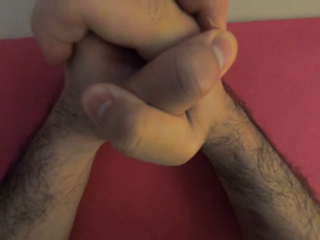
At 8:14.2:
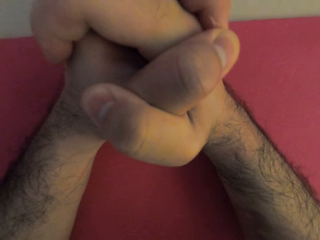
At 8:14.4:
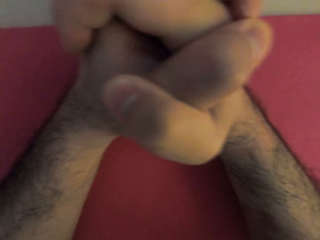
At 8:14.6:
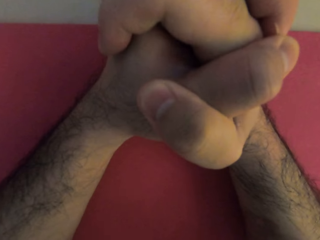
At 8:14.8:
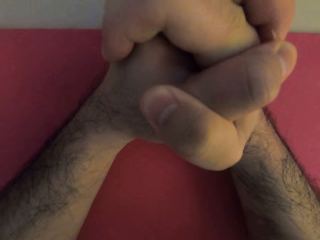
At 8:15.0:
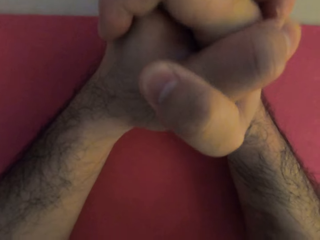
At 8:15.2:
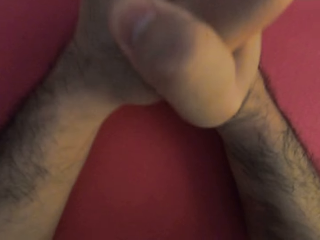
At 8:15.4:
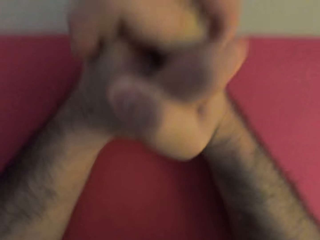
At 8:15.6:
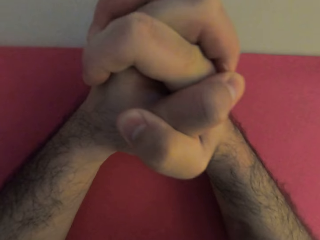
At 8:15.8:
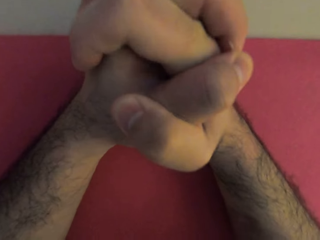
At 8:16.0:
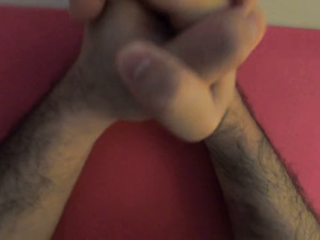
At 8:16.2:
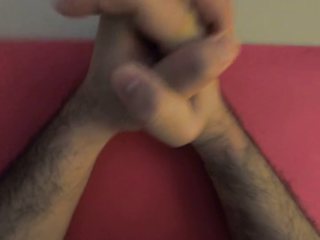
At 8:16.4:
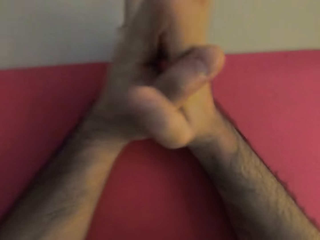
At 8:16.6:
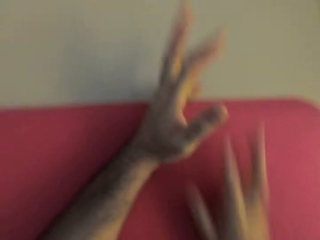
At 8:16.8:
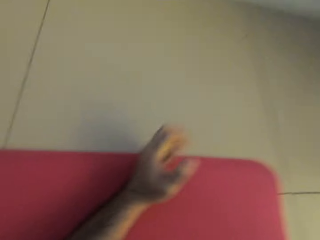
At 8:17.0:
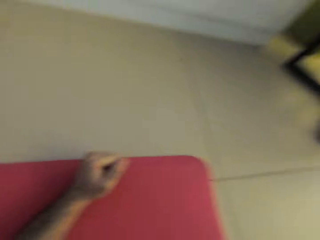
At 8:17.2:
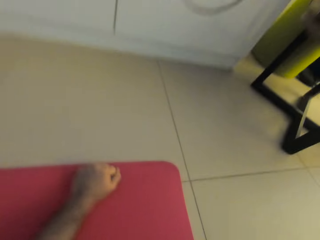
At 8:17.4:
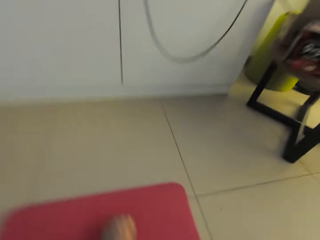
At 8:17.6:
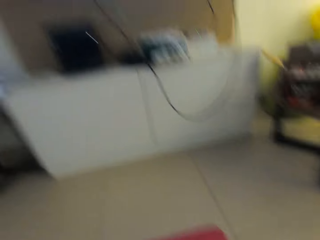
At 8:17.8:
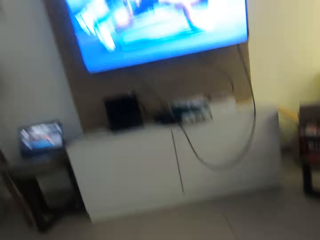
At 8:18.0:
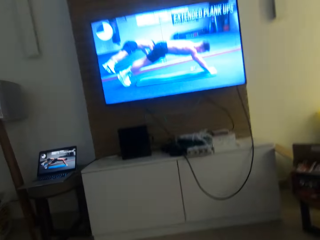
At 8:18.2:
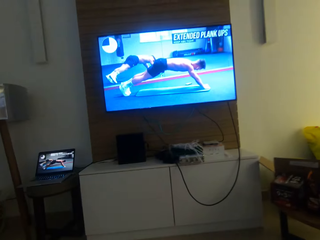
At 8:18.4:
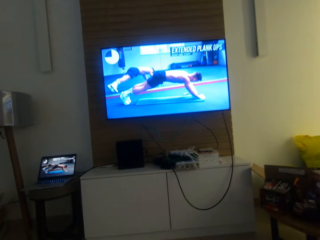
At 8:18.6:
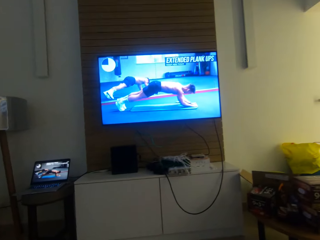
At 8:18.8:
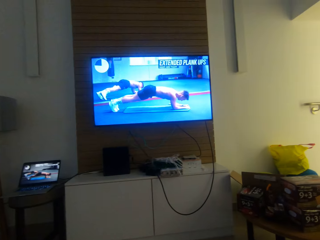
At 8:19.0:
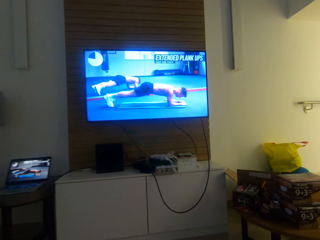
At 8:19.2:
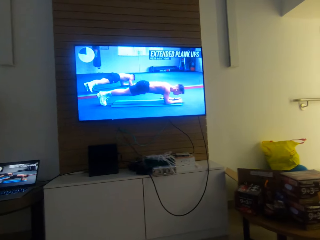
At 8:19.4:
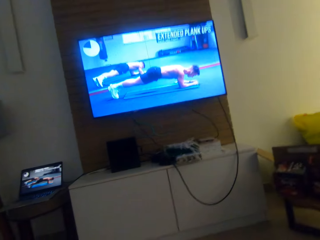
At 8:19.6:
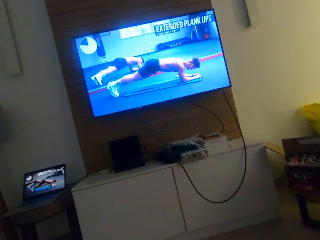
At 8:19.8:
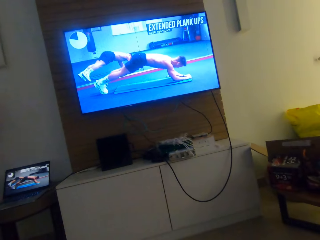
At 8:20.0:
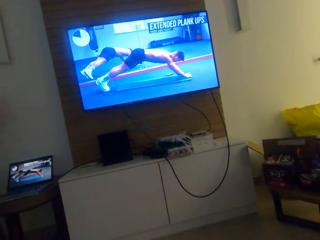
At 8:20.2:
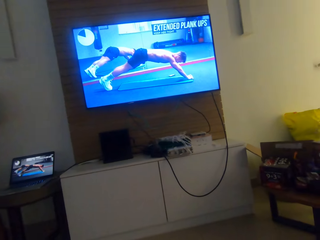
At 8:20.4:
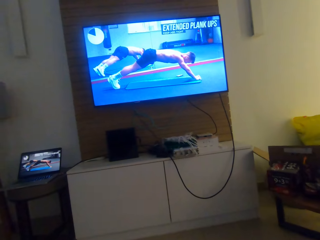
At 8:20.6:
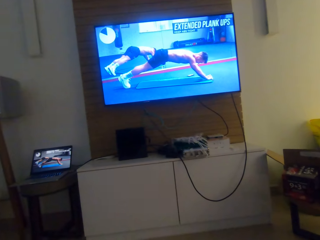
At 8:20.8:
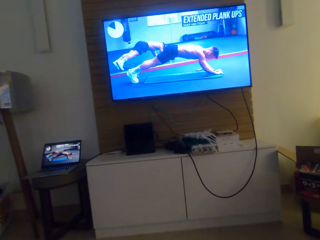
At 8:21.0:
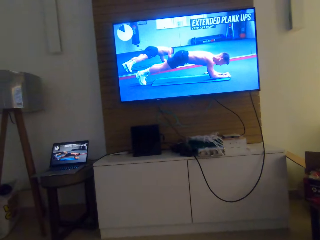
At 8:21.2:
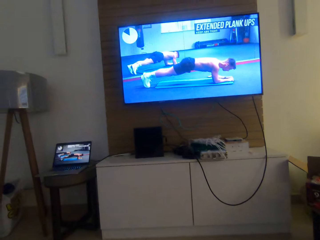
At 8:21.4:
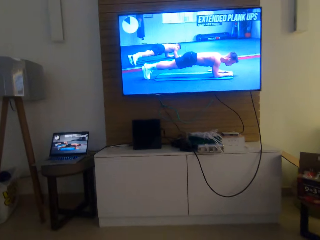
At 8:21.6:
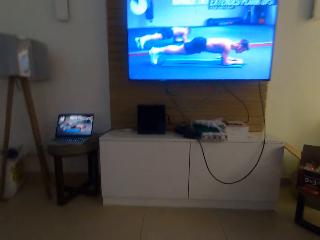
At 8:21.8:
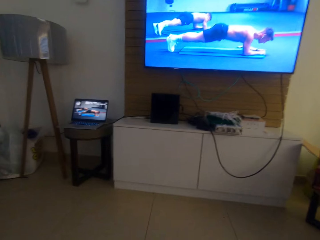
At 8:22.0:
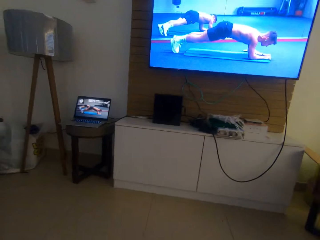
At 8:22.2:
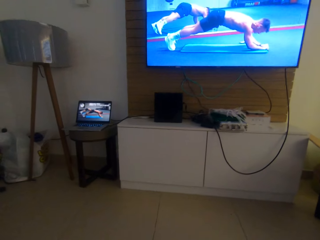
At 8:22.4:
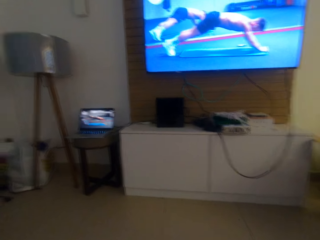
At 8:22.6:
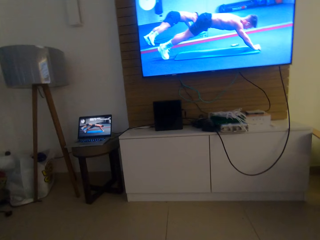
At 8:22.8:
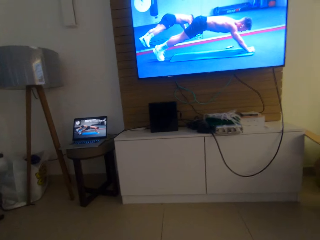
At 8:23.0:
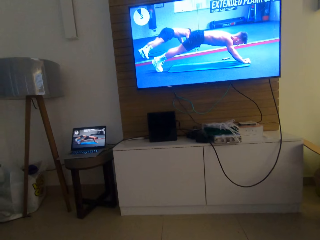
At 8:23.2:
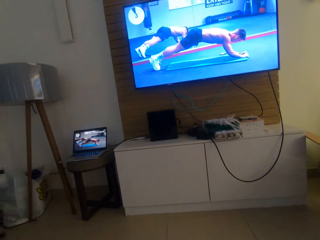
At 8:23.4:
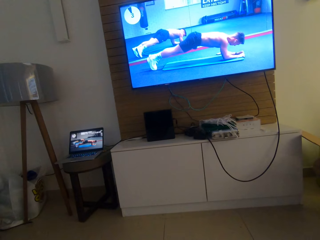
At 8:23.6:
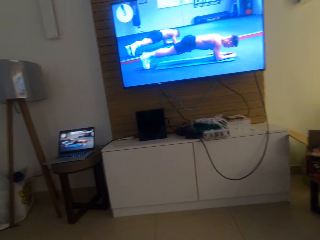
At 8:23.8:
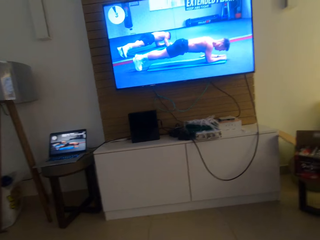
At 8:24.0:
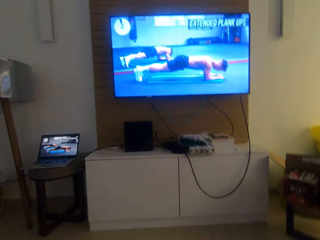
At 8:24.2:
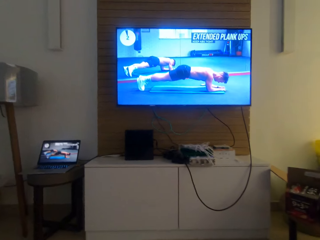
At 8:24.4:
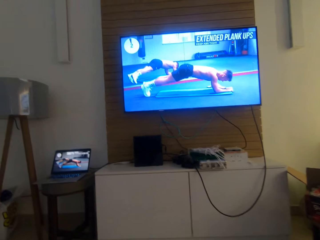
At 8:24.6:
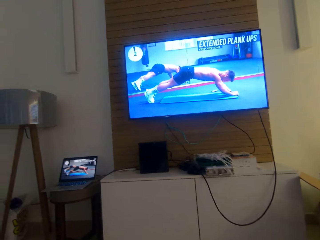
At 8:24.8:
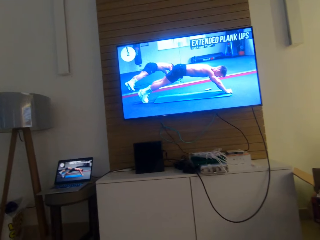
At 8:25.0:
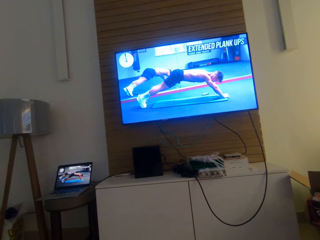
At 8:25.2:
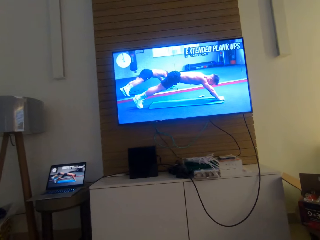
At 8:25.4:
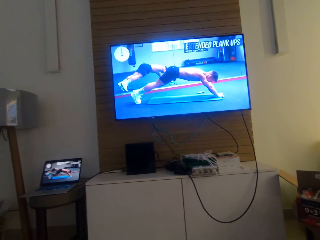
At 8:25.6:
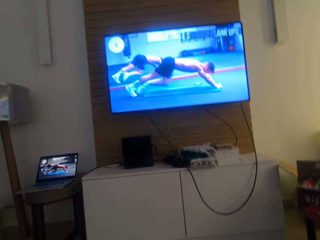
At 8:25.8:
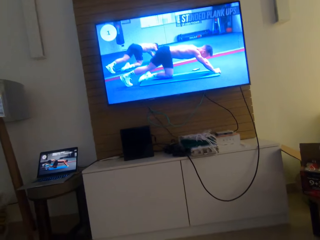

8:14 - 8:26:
The camera wearer removes his hands from the yoga mat. He watches the press ups. He watches the television.

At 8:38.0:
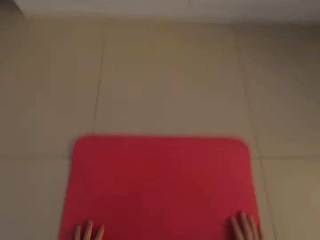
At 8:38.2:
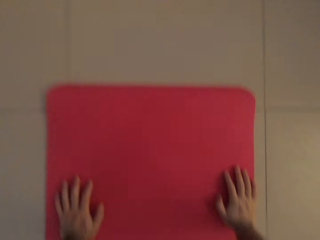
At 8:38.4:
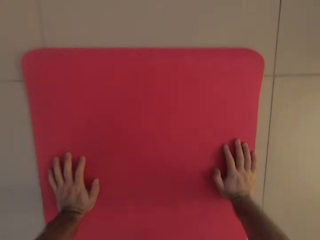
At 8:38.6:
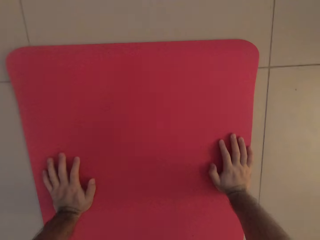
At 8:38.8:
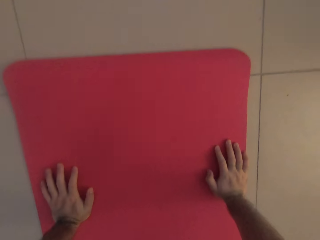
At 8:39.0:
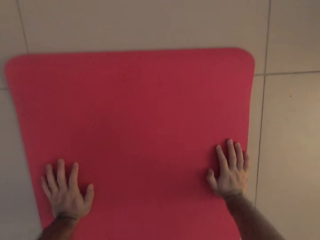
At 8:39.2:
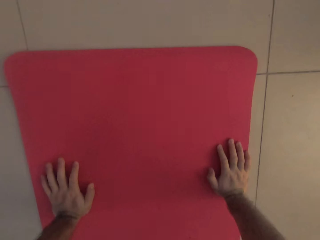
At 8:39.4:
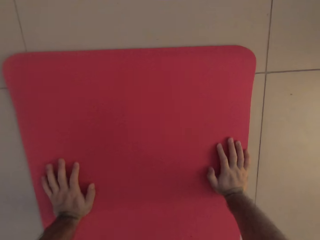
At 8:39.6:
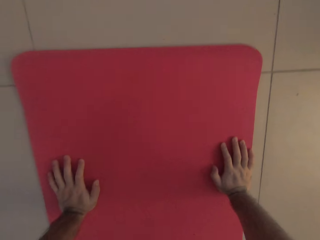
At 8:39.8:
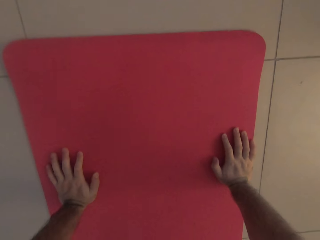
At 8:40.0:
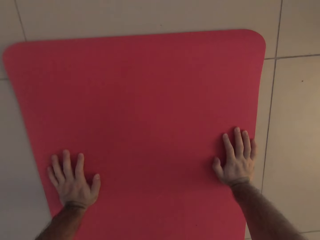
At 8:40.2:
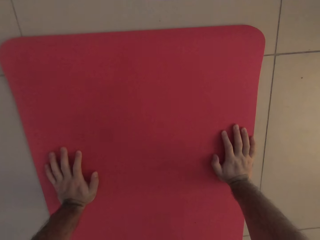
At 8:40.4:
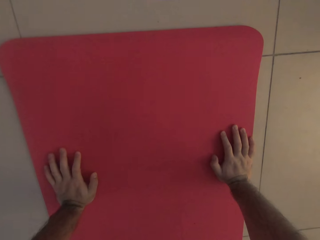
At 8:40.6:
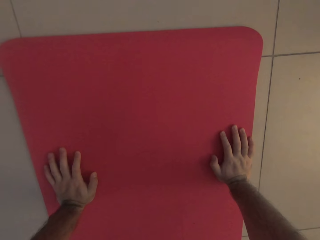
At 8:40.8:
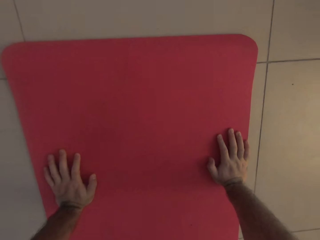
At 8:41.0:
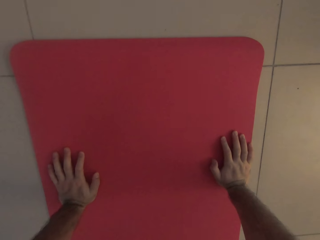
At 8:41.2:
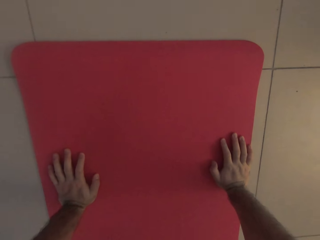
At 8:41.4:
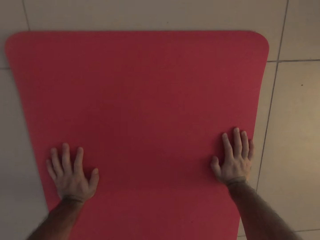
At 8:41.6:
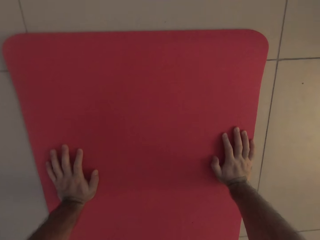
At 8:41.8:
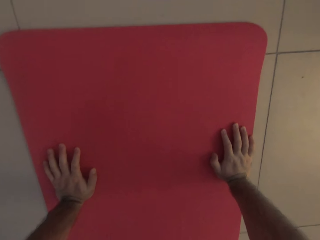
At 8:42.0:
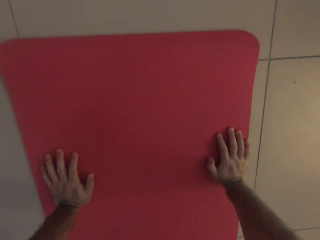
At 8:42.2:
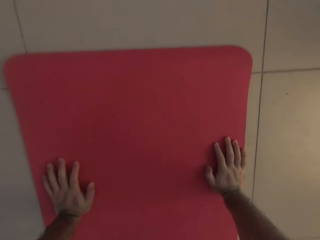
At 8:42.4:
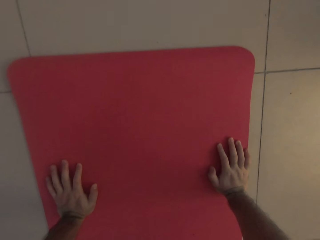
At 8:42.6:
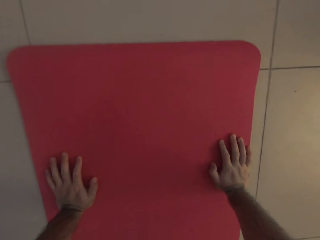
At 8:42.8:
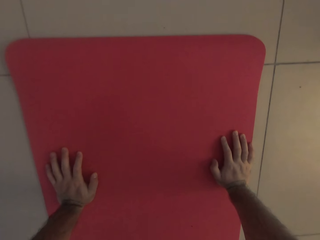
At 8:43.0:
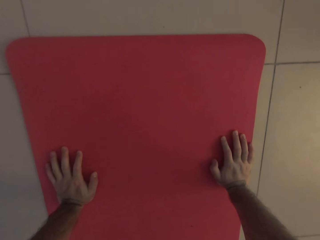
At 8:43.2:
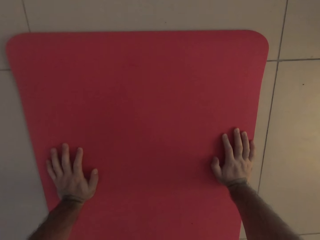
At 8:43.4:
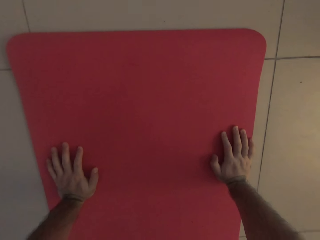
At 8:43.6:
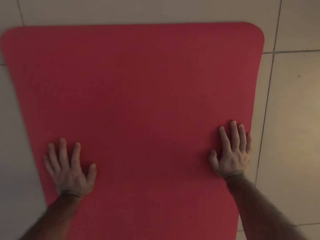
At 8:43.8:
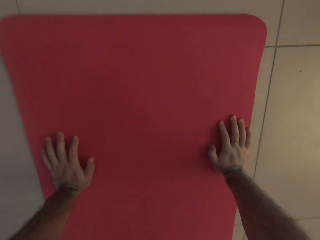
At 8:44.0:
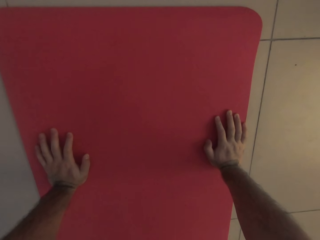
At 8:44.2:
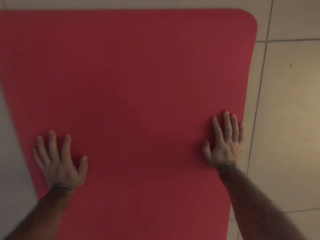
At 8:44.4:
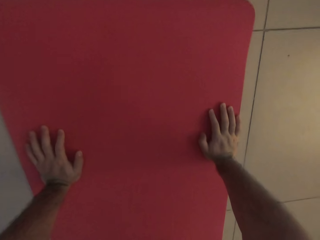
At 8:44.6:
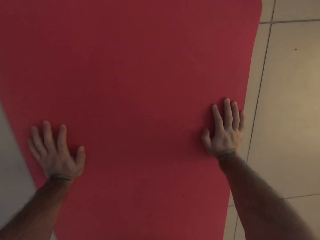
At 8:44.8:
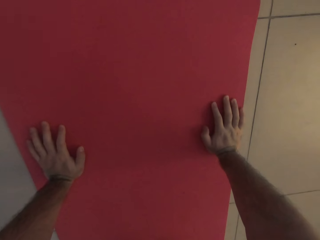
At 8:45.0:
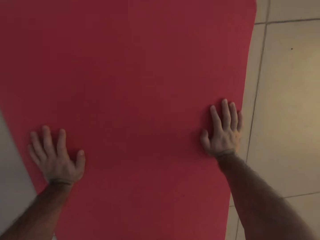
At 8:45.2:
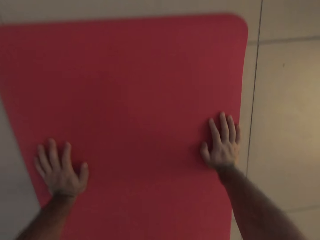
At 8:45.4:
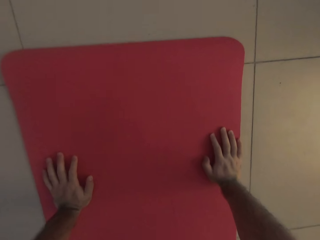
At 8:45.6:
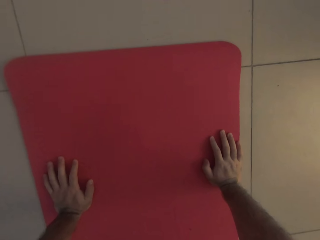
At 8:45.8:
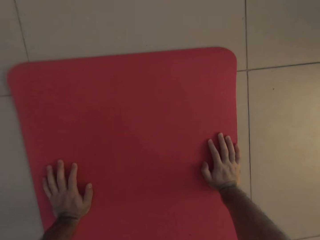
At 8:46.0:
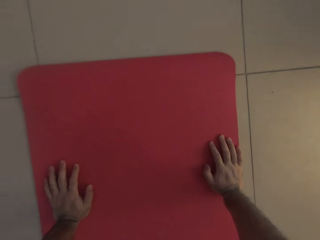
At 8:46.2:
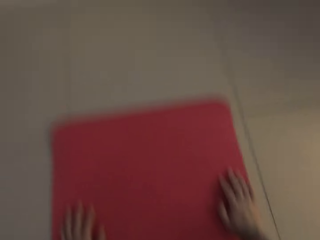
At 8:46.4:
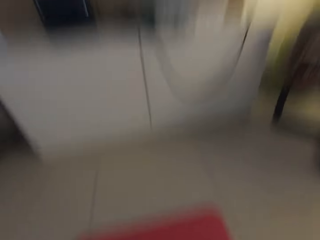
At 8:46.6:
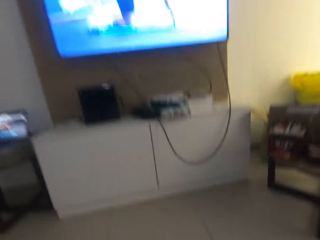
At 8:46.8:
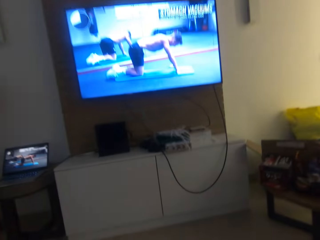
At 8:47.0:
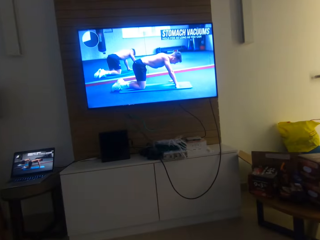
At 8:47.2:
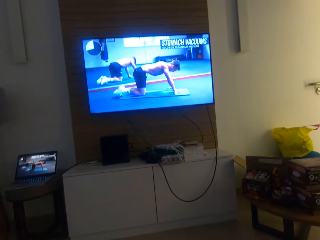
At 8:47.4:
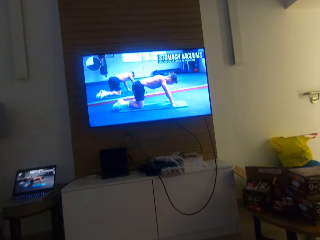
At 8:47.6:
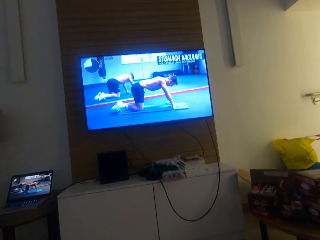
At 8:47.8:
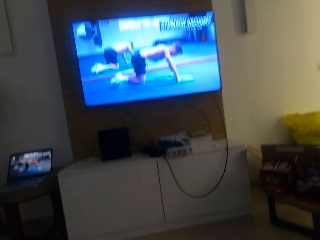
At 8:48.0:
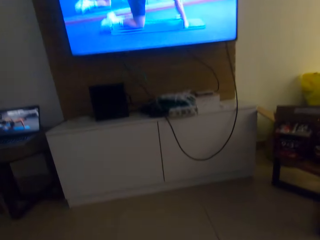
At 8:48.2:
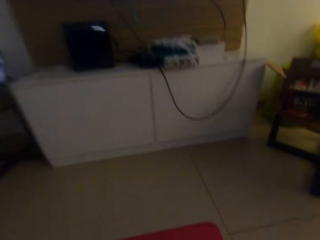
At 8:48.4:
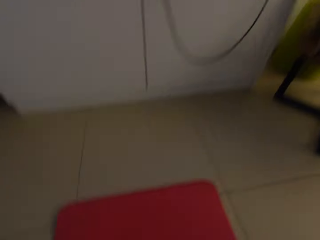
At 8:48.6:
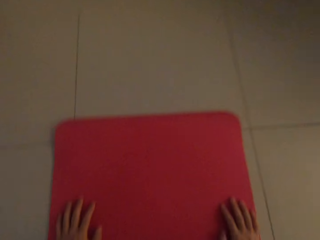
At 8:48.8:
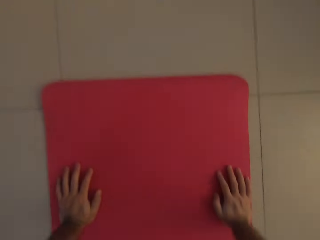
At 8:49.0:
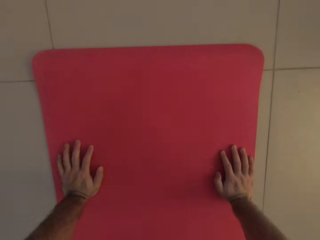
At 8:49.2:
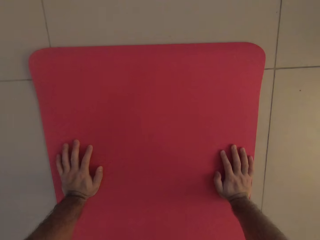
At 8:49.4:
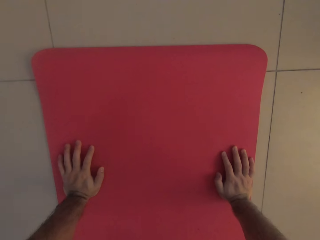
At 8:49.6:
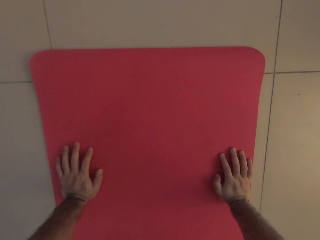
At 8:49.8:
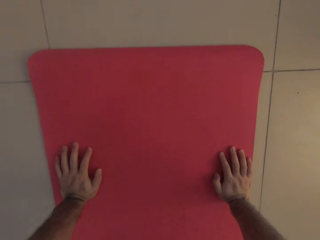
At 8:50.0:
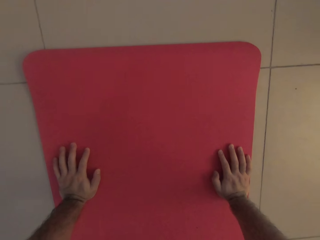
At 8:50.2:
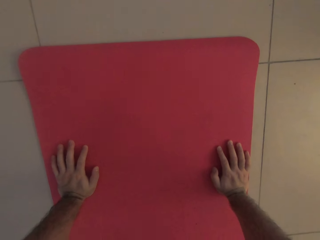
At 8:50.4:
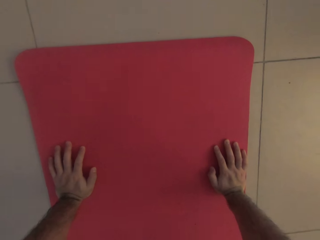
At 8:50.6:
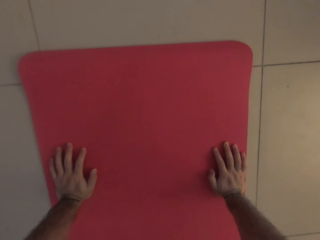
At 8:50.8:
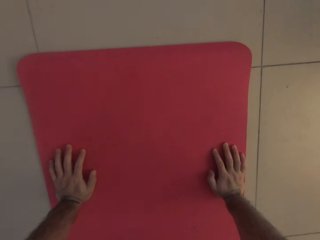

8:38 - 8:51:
The camera wearer puts his hands on the yoga mat. He does press ups. He watches the television. He watches the press ups. He looks at his hands on the yoga mat. He does press ups.
